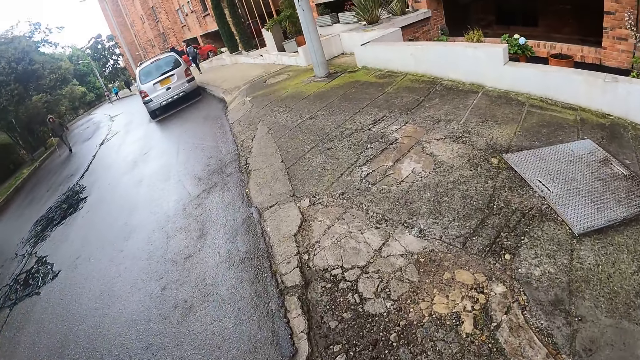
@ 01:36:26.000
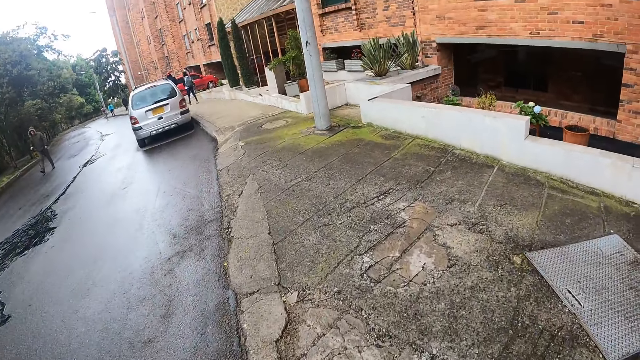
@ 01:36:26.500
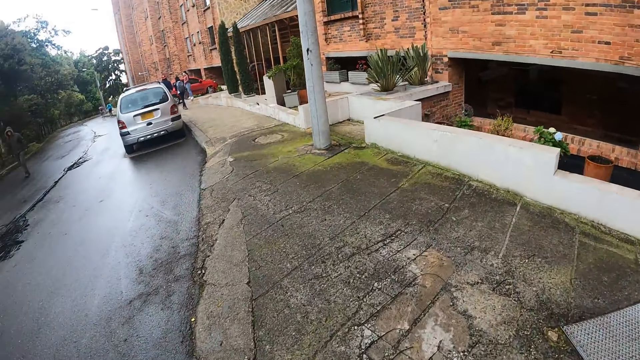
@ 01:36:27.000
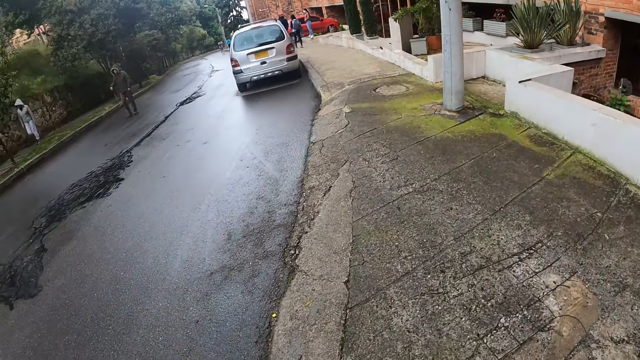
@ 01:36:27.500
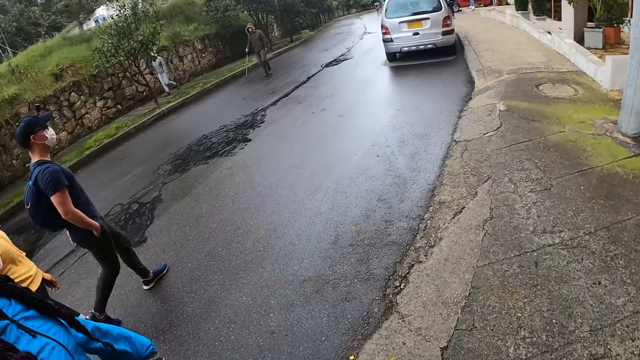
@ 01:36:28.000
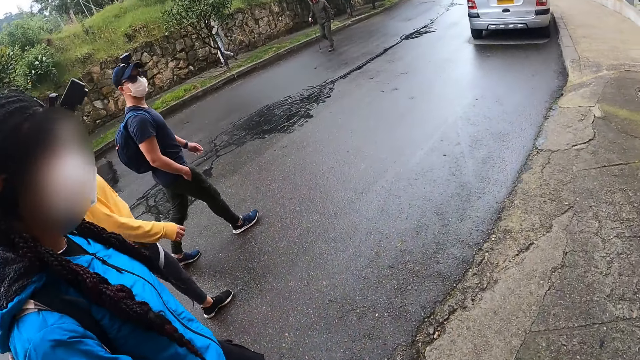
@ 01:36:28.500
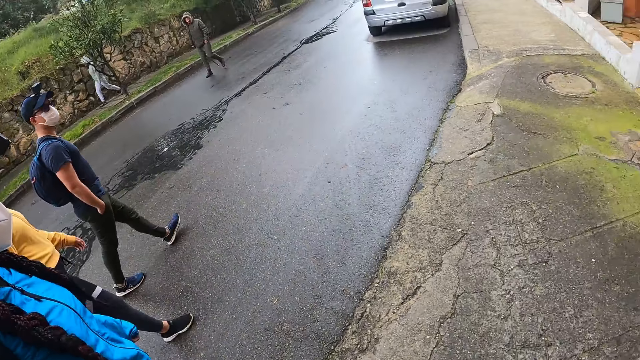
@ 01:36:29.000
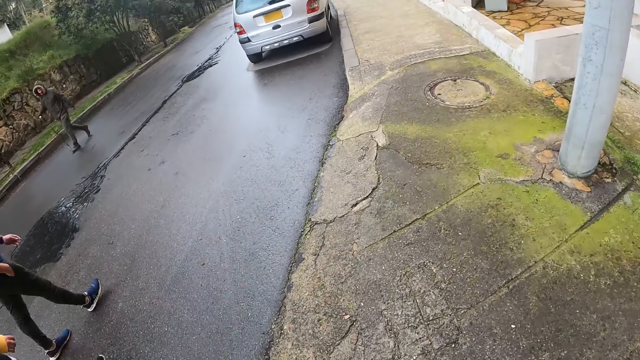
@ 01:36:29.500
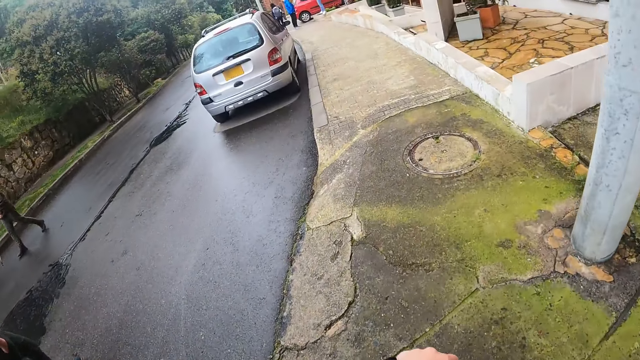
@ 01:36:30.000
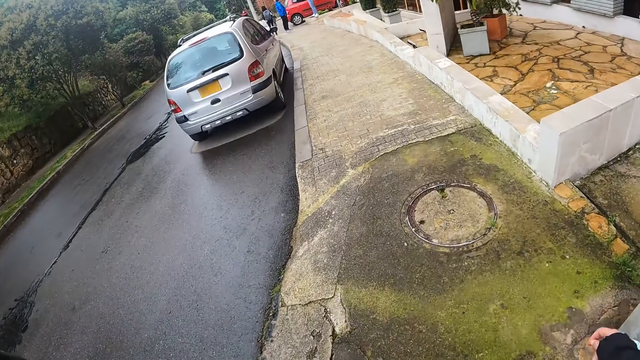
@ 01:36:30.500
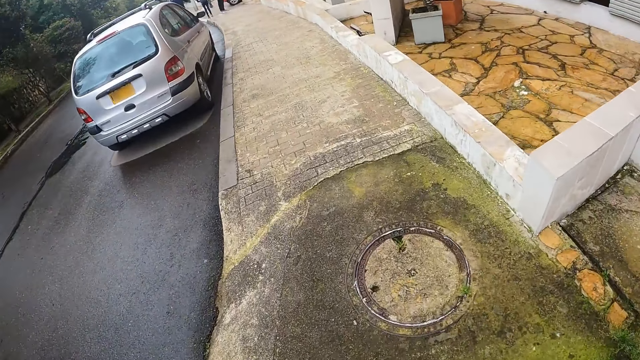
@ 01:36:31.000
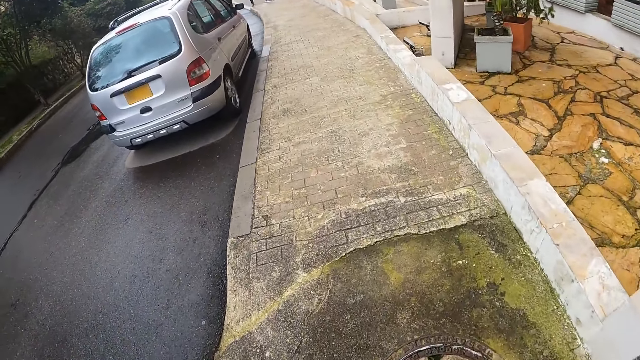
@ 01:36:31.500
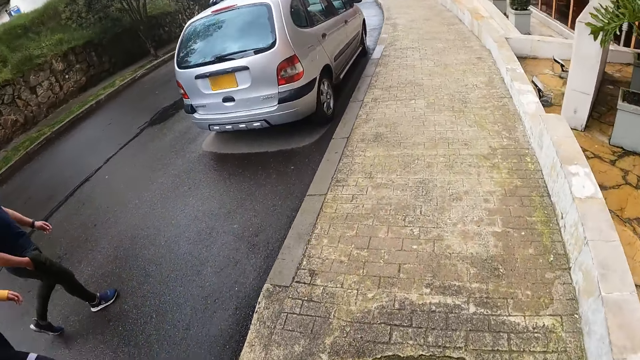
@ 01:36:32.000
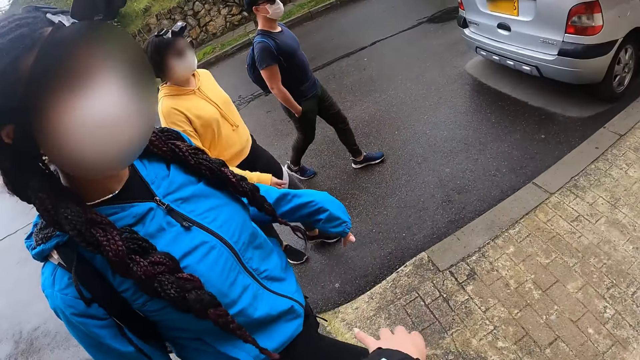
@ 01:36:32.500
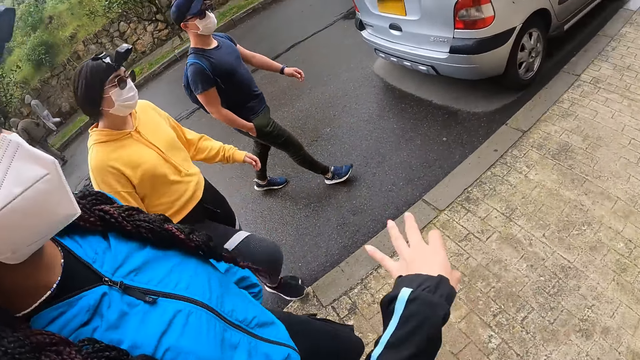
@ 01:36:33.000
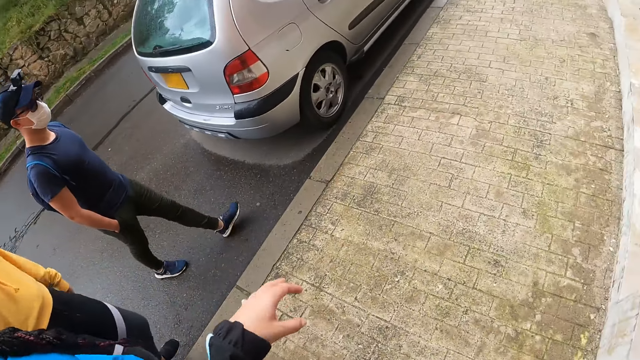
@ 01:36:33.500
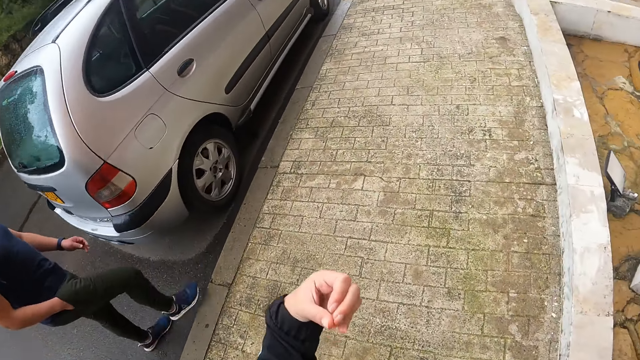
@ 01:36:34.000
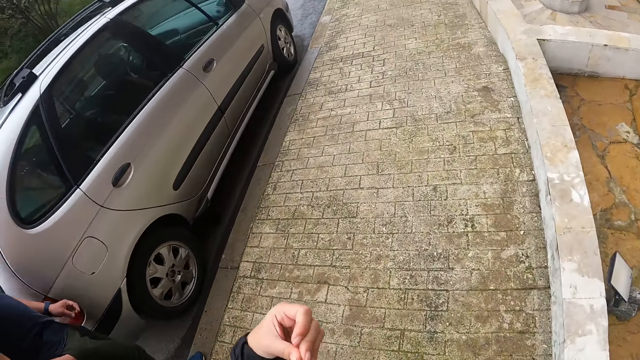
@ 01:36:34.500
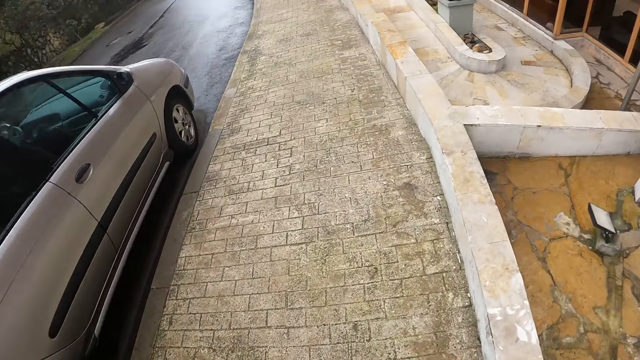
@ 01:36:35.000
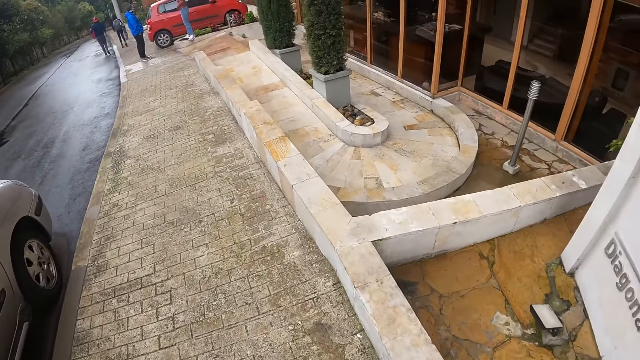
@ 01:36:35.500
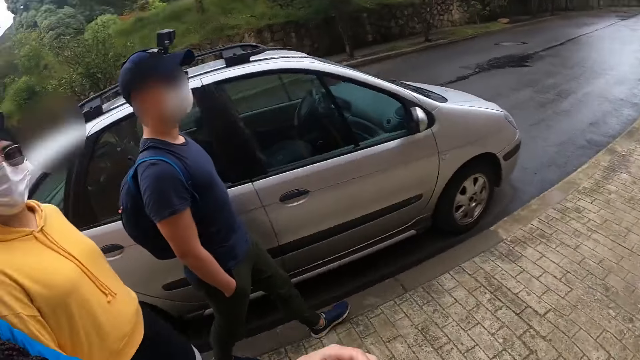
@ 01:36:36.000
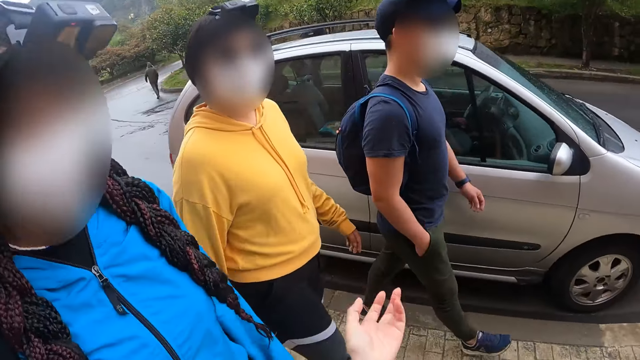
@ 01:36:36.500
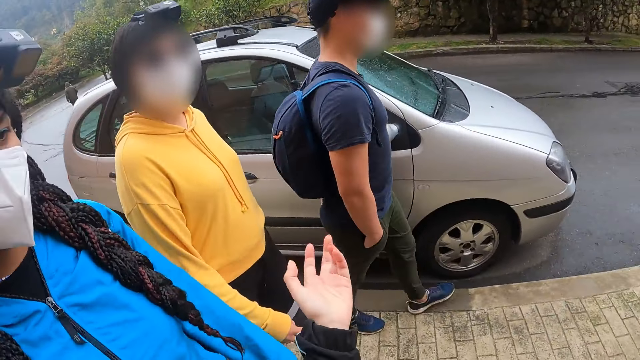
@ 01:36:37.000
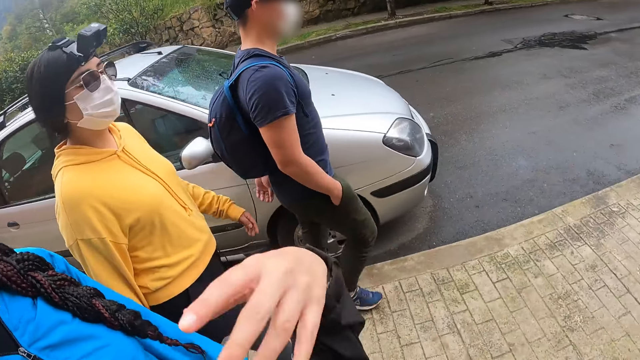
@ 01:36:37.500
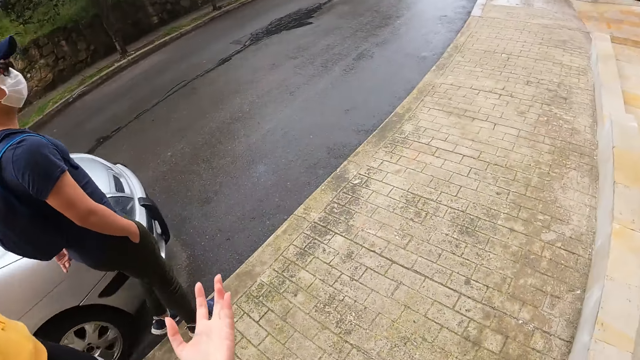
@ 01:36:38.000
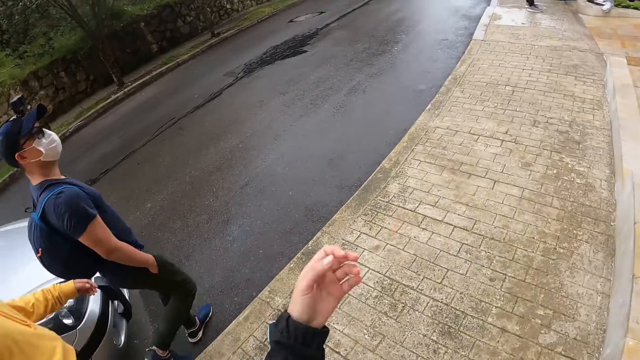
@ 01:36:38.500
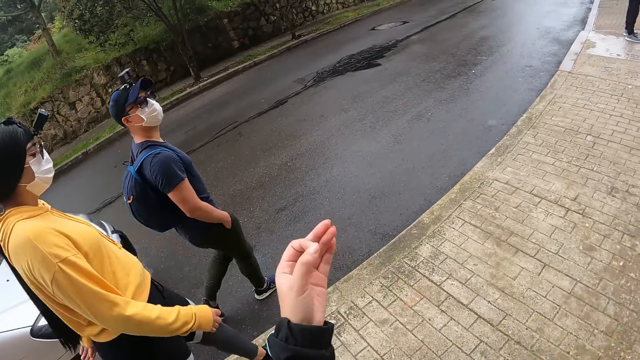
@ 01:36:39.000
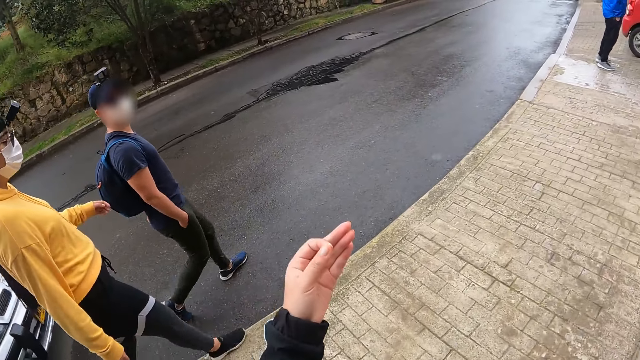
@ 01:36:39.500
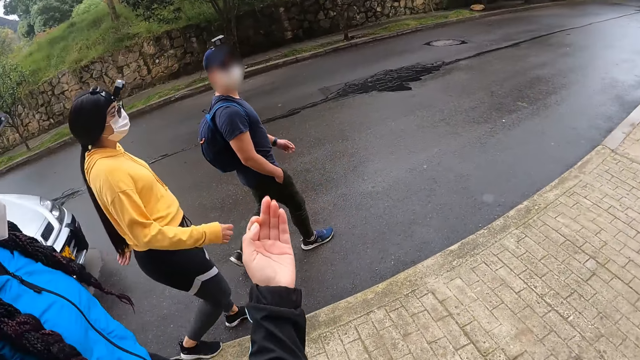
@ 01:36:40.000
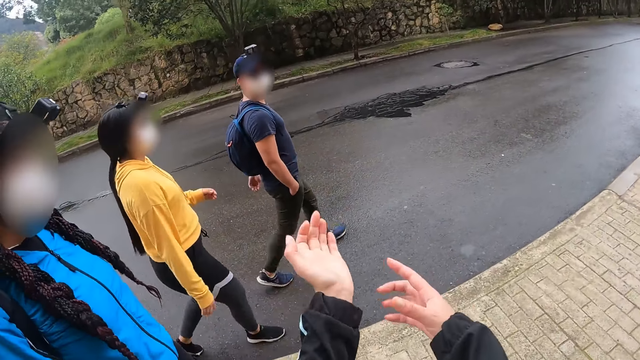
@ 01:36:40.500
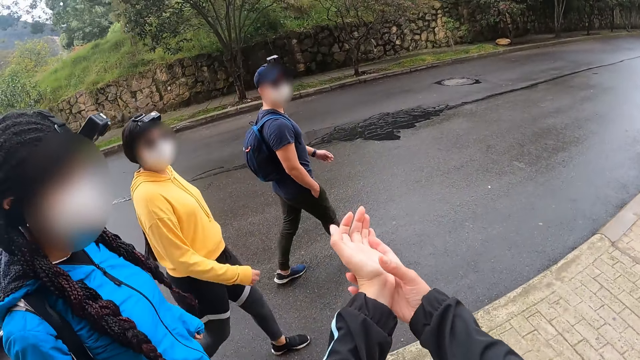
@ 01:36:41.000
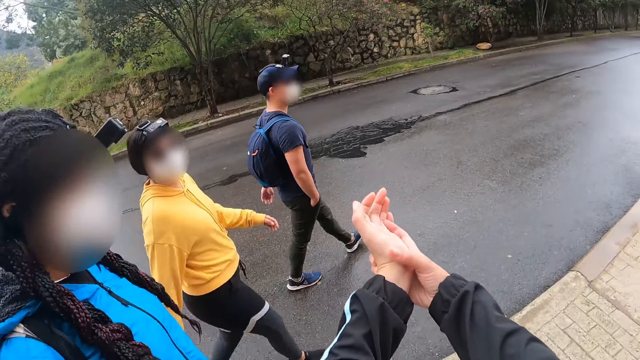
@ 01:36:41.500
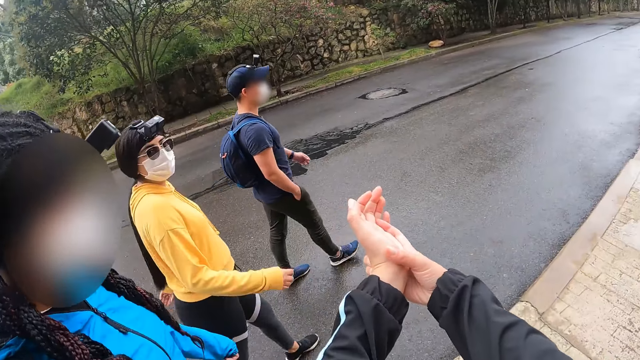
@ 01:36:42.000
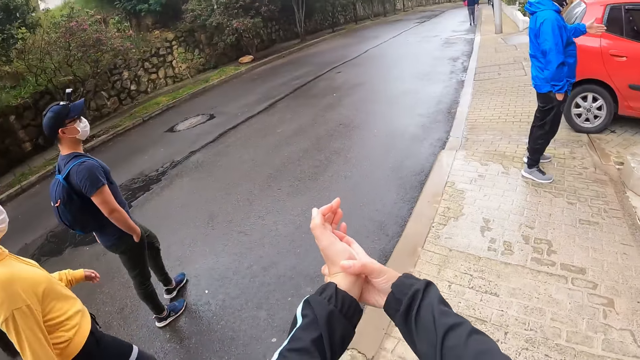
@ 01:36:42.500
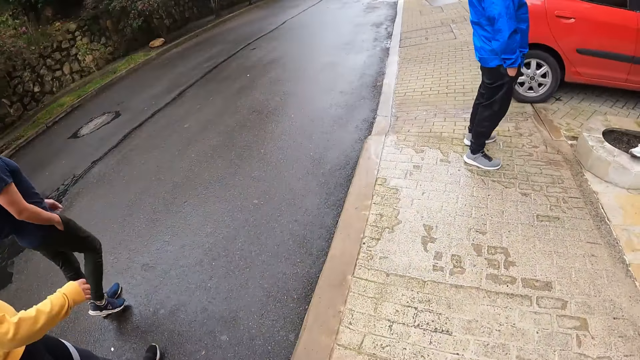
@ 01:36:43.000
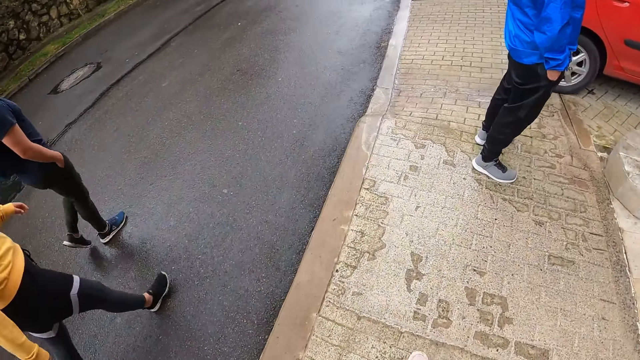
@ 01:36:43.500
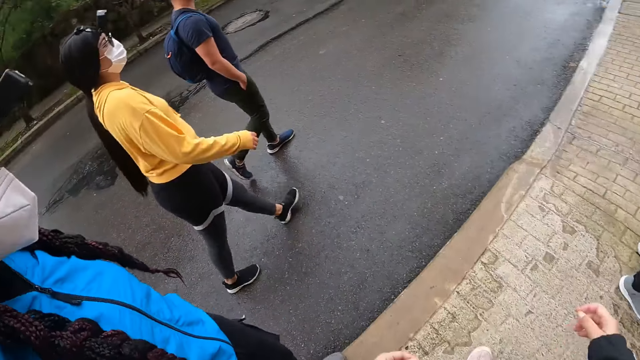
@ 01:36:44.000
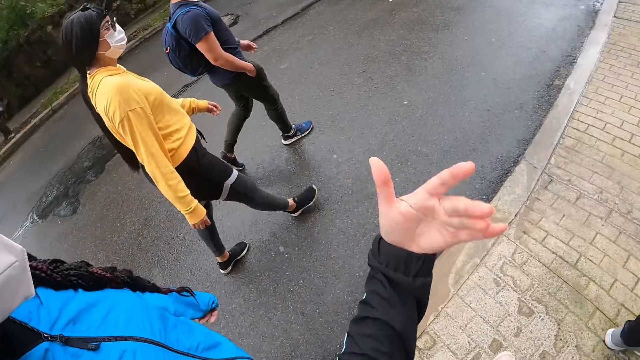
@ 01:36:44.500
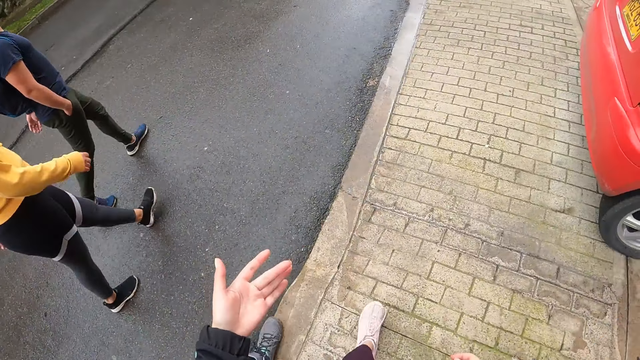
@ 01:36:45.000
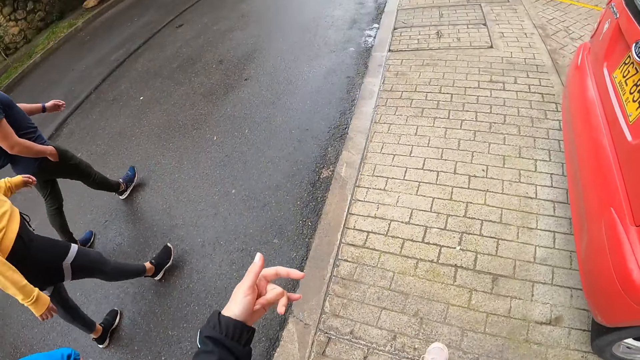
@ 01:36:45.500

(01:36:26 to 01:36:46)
The camera wearer walks in a pedestrian walkway with a woman. Another woman walks into the pedestrian walkway. A man walks into the pedestrian walkway. The camera wearer interacts with the man, the other woman and the first woman. The man walks down from the pedestrian walkway to the side of the tarred road. The other woman walks down the pedestrian walkway to the side of the tarred road. The camera wearer interacts with the man, the other woman and the first woman.
